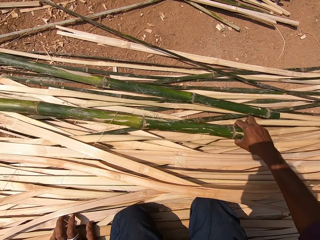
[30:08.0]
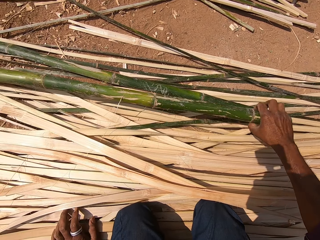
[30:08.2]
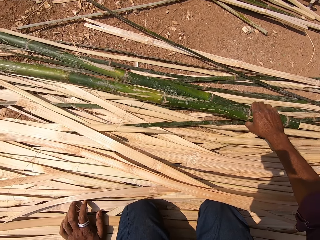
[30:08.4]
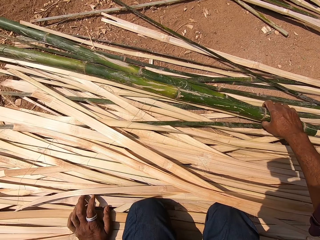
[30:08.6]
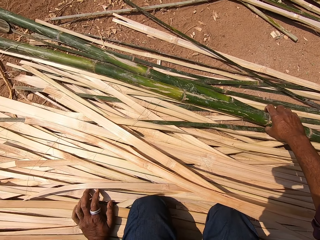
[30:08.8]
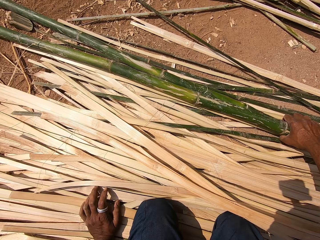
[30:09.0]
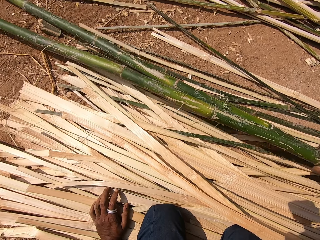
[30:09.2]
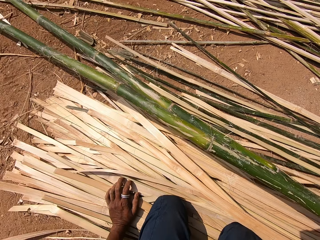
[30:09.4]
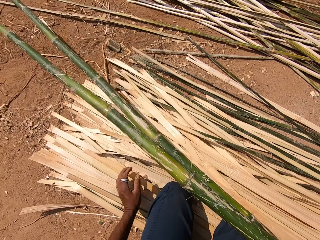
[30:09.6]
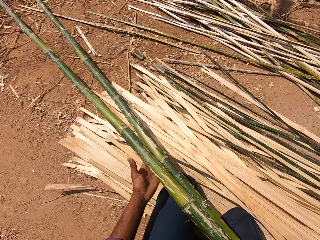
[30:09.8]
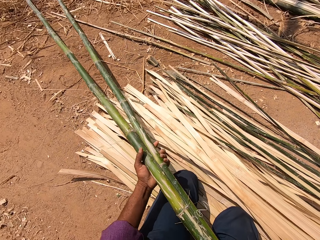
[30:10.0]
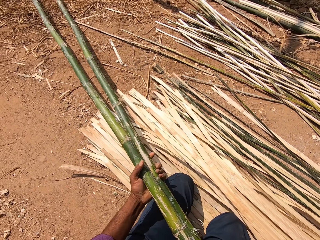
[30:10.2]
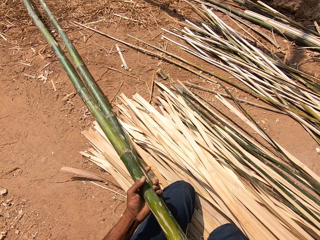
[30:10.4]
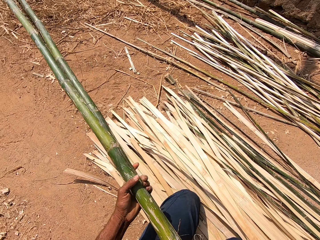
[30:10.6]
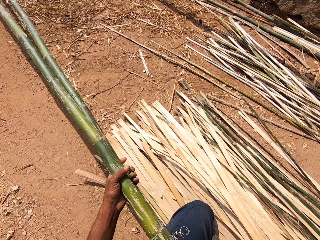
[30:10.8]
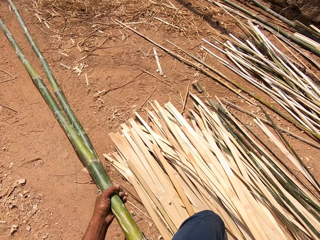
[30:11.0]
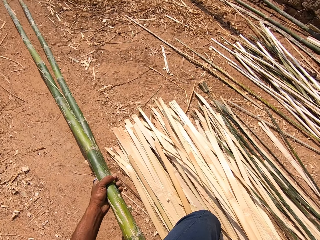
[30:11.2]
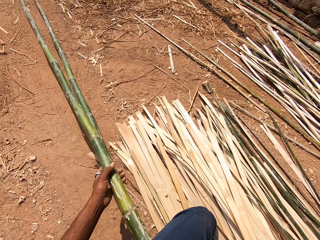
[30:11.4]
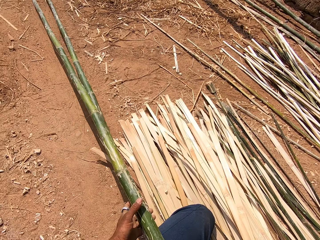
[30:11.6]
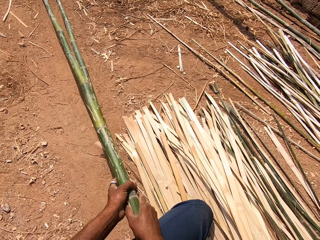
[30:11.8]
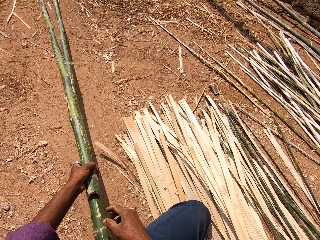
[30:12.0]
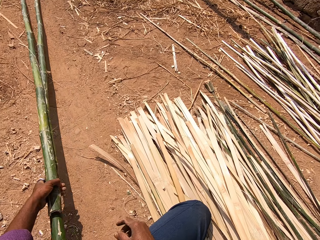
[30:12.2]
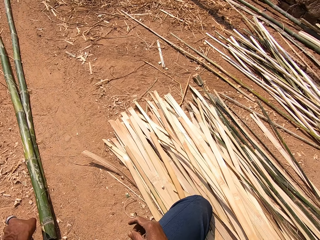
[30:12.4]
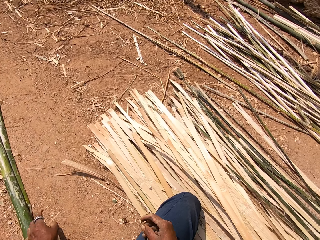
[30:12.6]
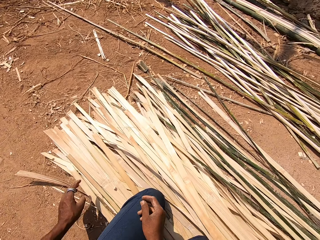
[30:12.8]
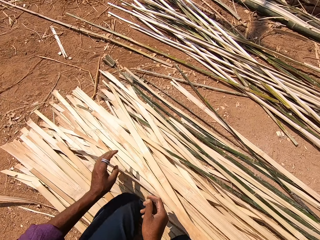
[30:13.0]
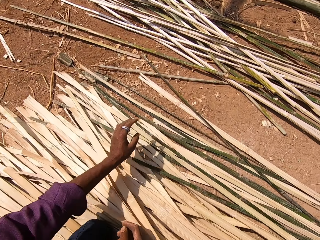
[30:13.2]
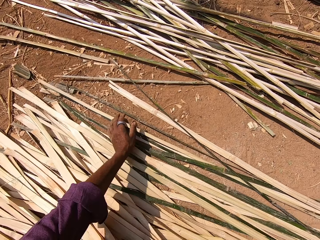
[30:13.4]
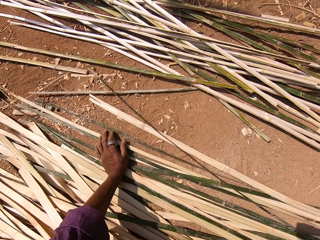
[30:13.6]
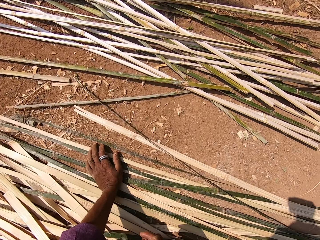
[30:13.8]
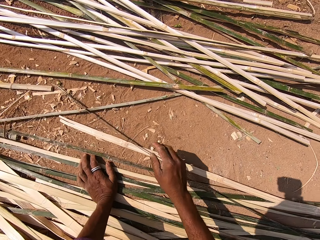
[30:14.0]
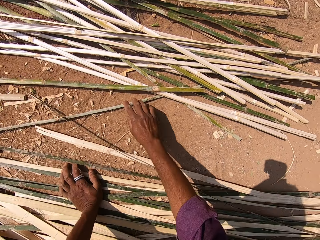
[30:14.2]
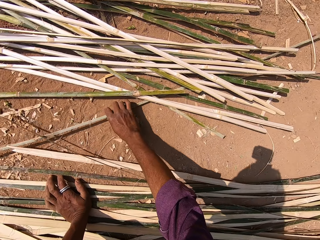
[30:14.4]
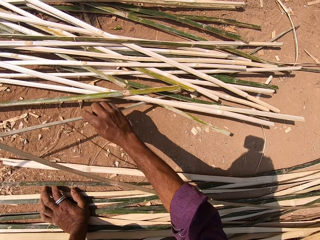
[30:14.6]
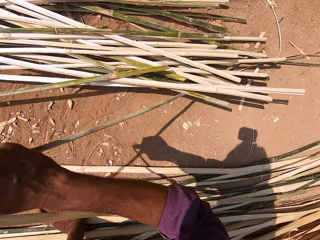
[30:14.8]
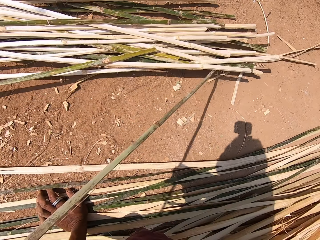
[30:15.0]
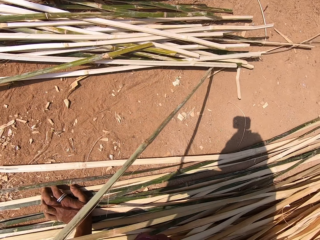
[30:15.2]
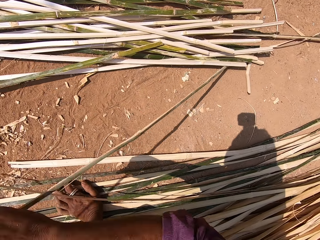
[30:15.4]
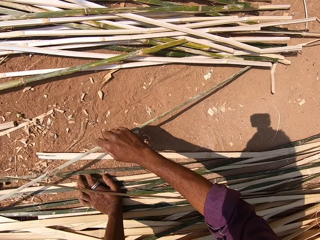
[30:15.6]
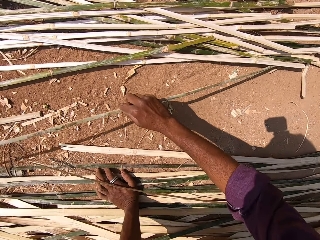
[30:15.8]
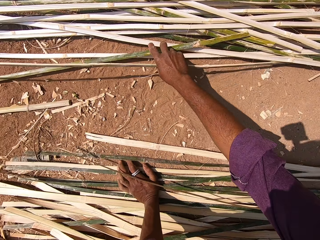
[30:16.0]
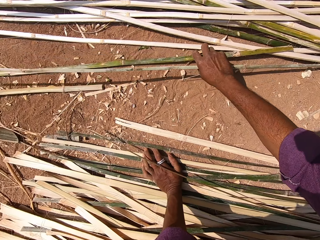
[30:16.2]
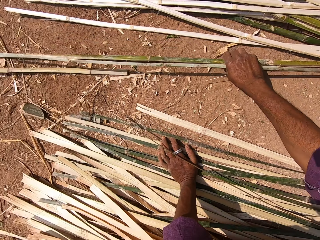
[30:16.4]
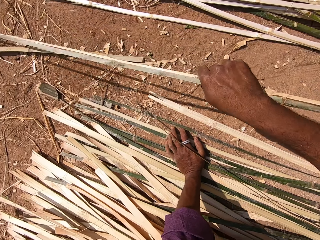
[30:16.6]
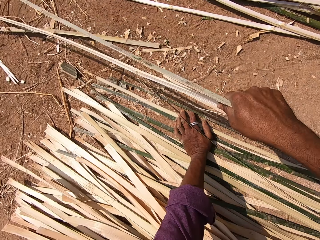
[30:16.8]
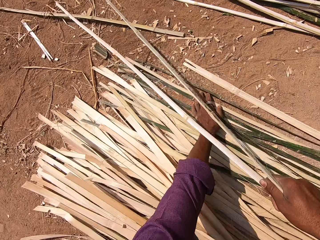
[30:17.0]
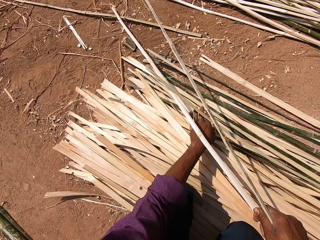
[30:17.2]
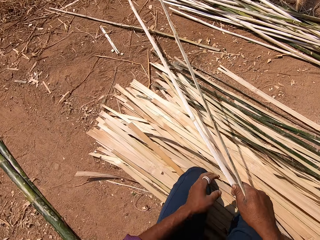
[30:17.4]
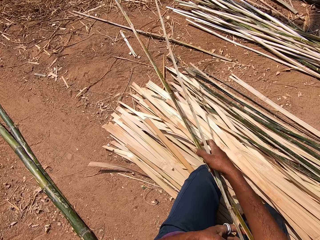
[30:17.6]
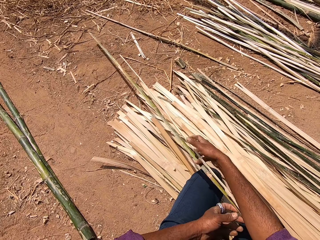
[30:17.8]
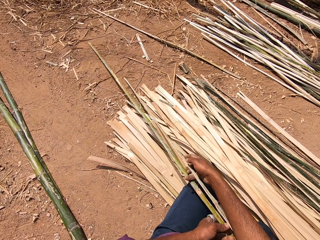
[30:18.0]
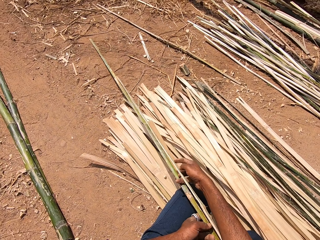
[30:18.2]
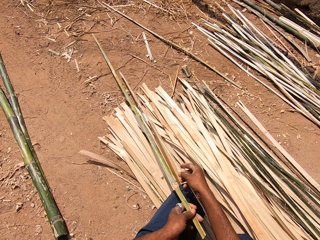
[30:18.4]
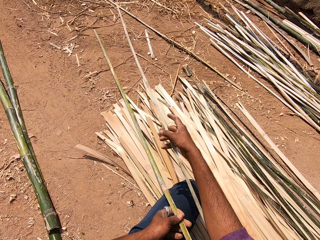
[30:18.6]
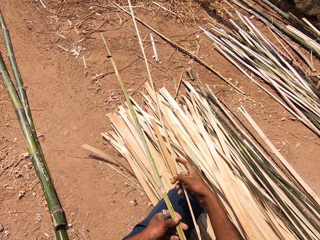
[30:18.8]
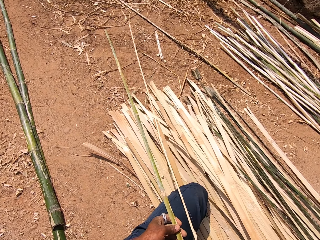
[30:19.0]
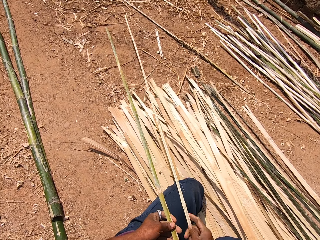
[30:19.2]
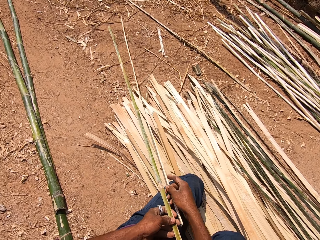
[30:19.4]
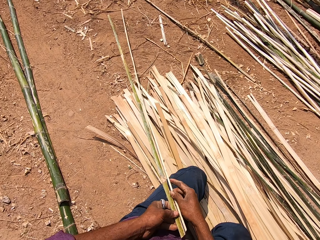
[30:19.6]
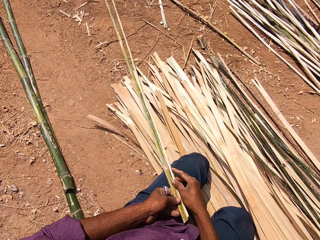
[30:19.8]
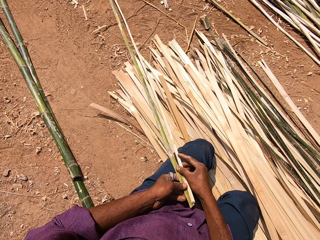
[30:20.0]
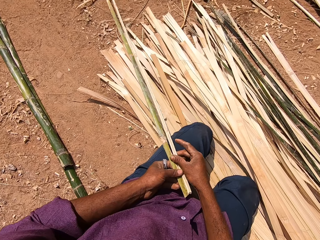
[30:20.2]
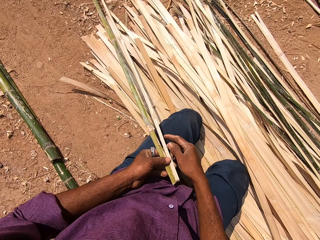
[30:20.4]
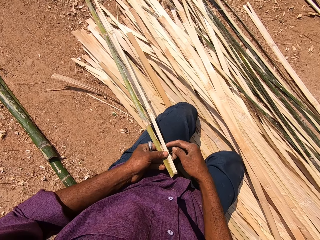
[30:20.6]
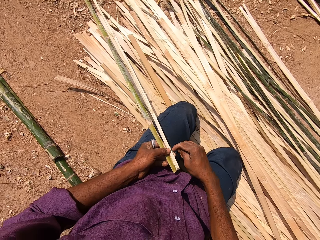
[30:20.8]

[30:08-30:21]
The camera wearer picks bamboo pieces or wood. They place the wood aside. They drop the bamboo on the floor. They pick the bamboo pieces. They inspect the wood.

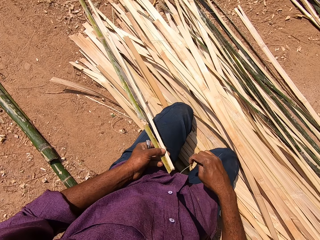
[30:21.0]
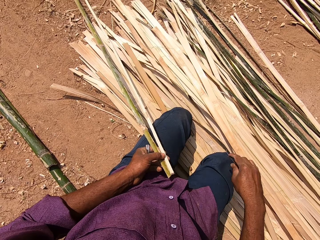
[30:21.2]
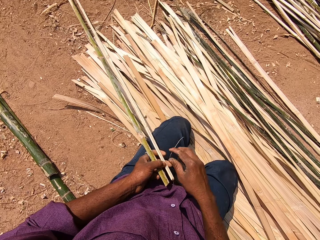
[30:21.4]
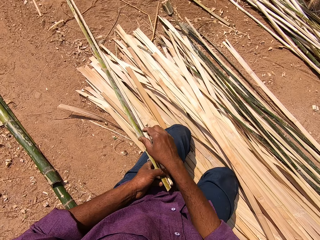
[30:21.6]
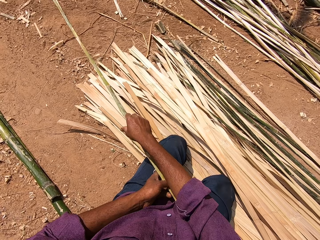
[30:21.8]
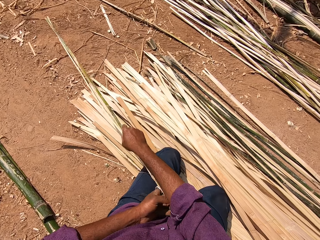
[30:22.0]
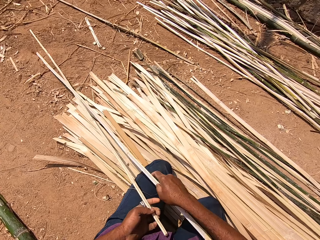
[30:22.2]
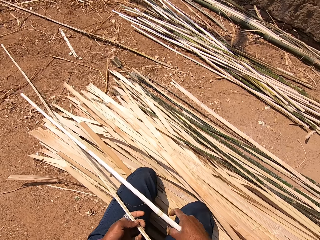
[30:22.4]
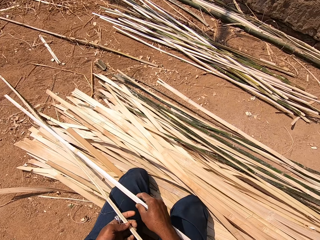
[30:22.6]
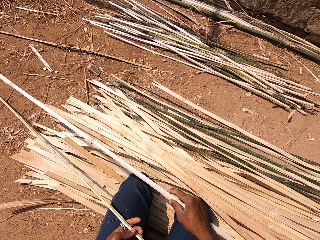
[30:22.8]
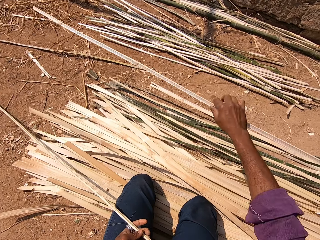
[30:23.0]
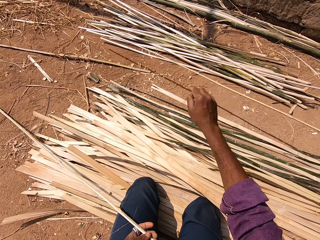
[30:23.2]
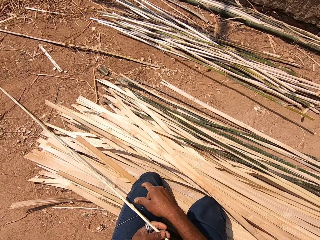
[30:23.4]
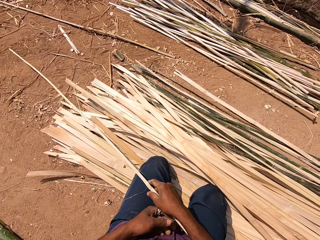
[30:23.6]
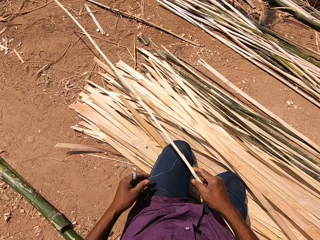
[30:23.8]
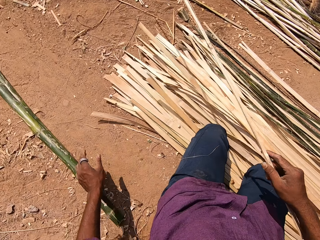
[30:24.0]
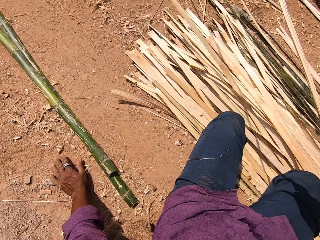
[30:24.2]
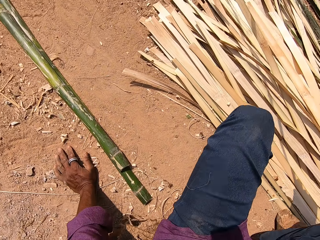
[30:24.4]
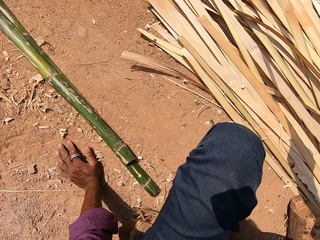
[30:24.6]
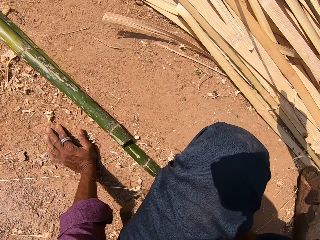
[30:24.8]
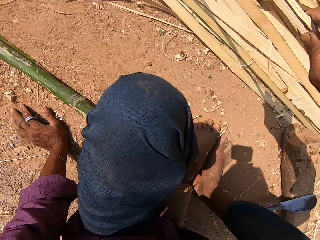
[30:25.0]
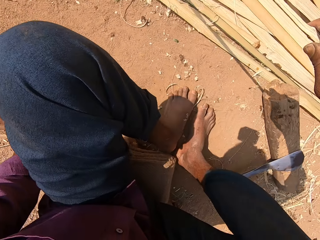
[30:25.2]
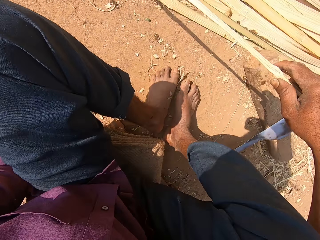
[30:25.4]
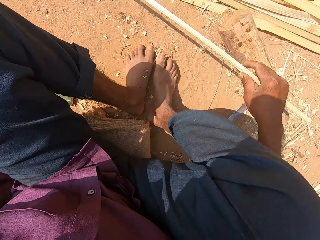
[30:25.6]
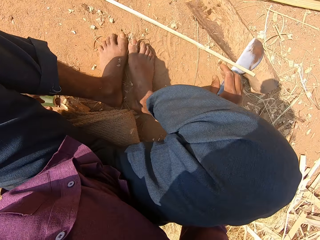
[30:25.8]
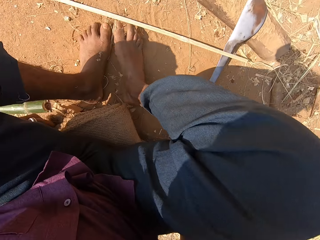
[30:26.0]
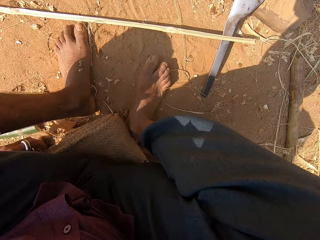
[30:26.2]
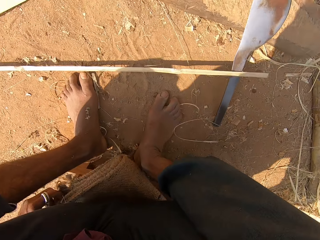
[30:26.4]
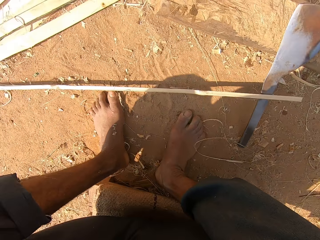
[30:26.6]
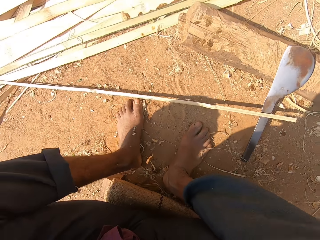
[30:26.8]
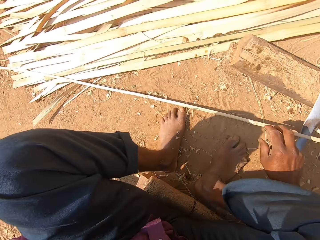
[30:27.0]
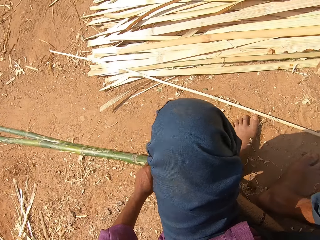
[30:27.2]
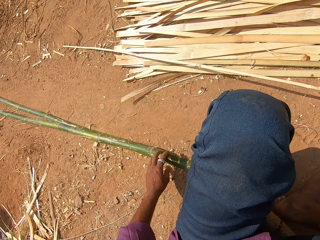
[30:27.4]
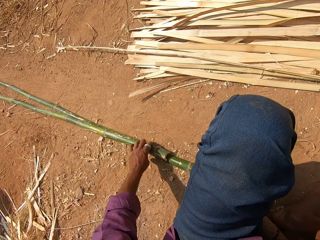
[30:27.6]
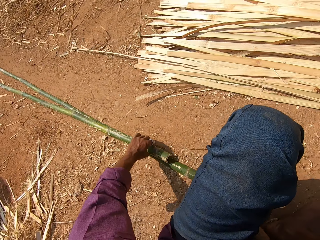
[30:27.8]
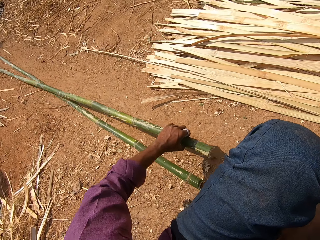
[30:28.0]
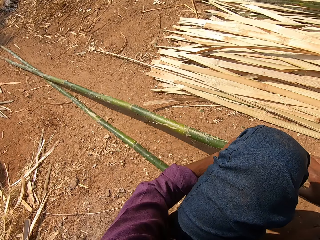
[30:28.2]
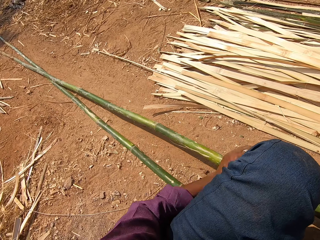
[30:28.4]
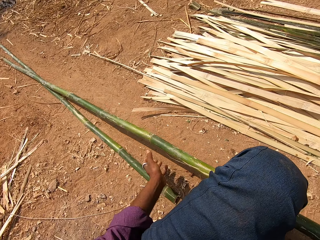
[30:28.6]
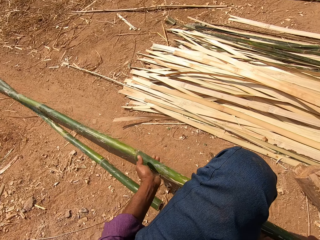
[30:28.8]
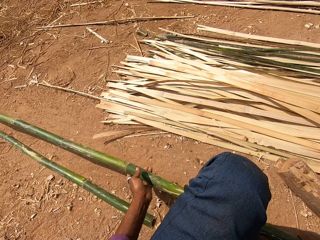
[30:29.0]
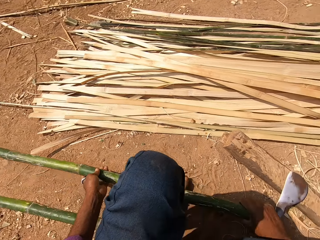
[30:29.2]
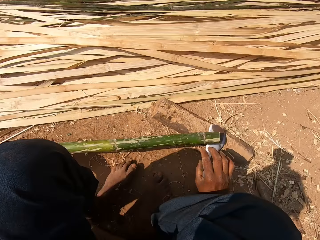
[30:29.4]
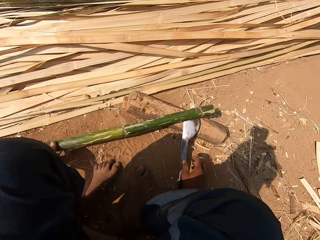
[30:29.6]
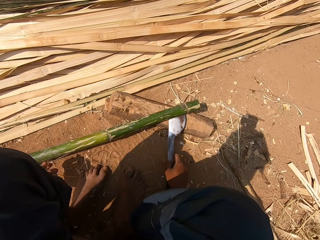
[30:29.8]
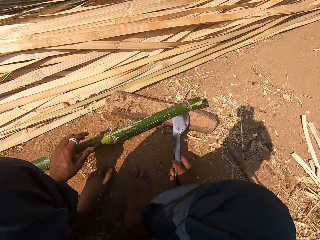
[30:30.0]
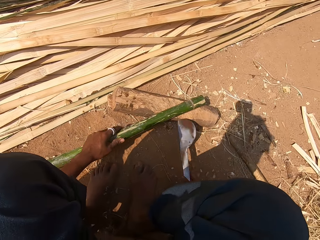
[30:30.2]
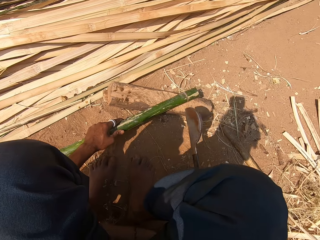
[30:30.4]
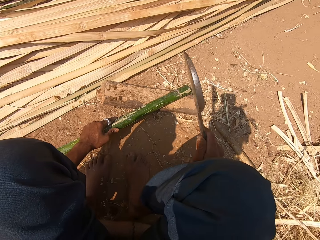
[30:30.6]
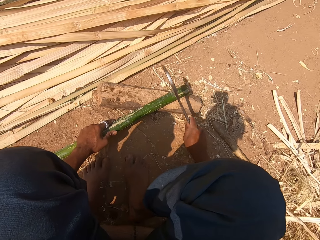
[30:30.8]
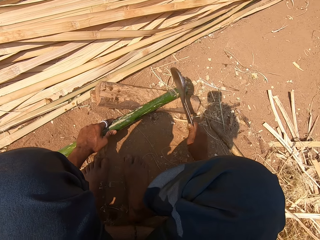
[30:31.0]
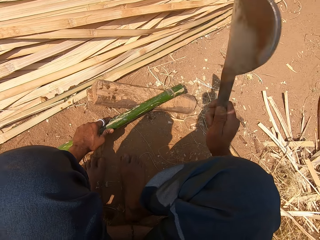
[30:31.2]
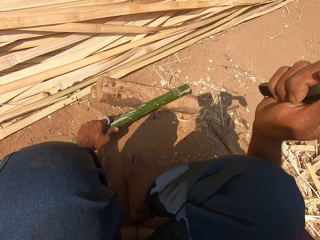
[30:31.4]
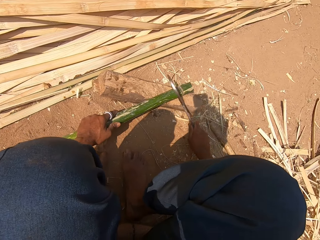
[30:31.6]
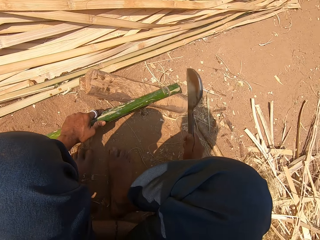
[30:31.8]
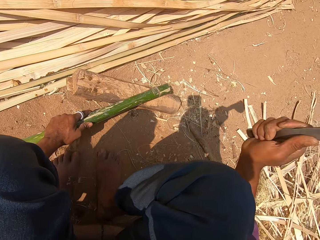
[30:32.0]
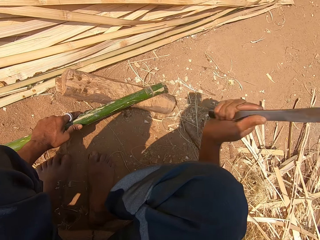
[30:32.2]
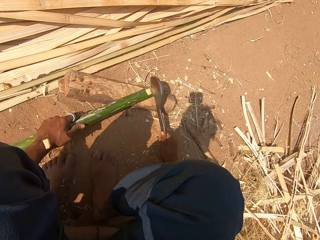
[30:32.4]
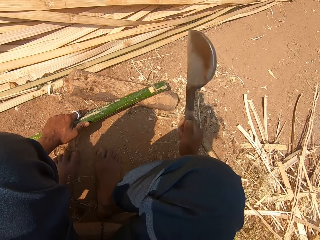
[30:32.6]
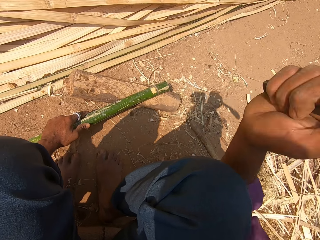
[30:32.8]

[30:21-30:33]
The camera wearer throws a bamboo piece or wood down. They look around the compound. They pick a bamboo. They place the wood down. They pick a trimmer knife. They cut the bamboo with the knife.
